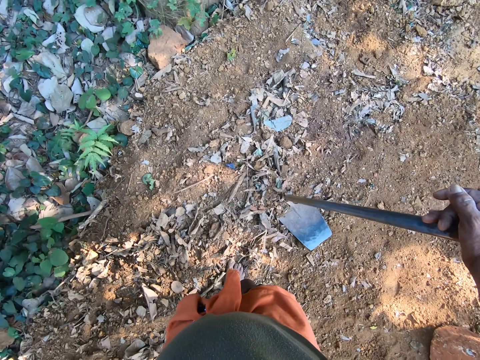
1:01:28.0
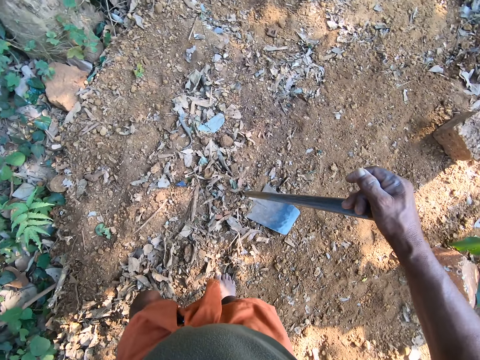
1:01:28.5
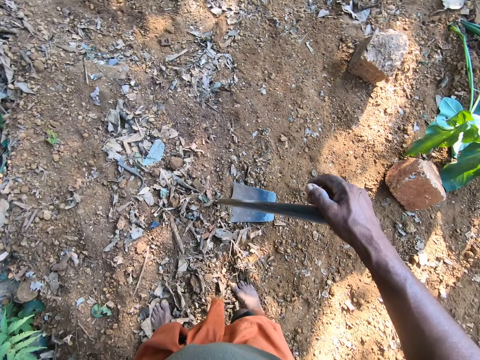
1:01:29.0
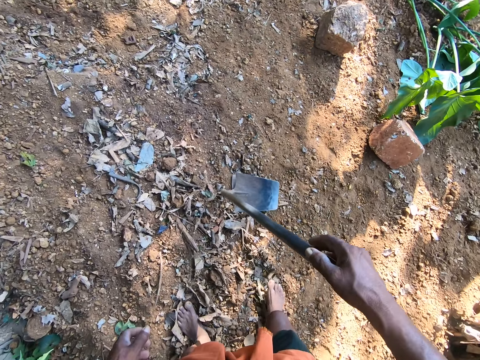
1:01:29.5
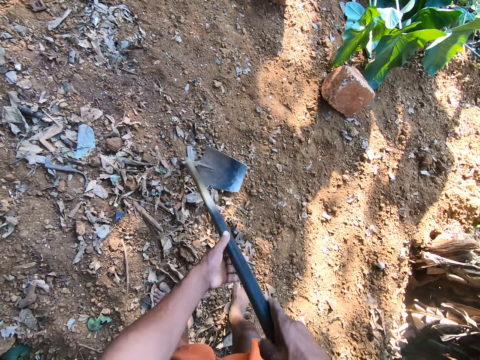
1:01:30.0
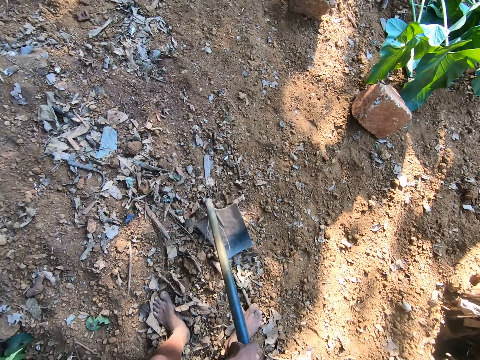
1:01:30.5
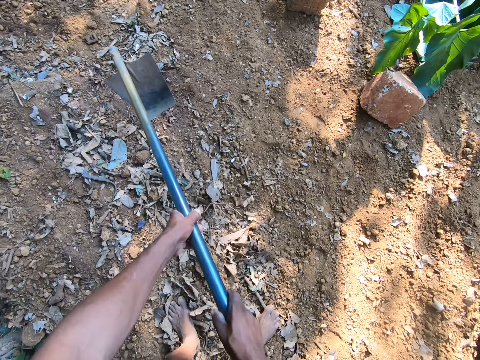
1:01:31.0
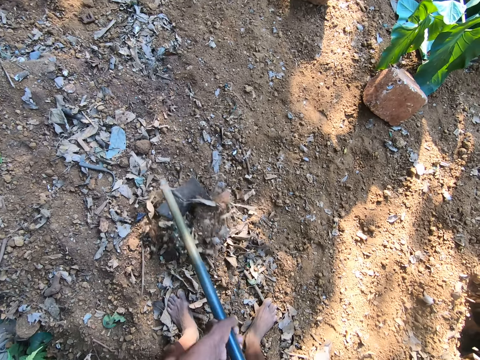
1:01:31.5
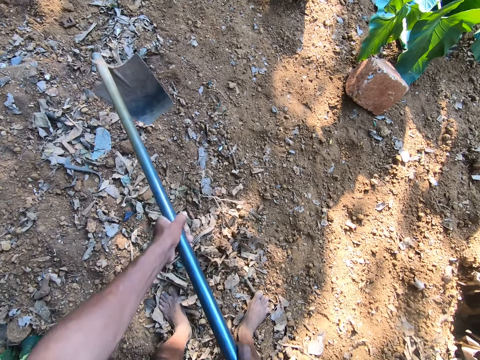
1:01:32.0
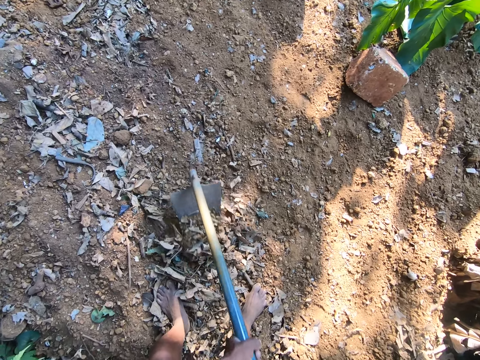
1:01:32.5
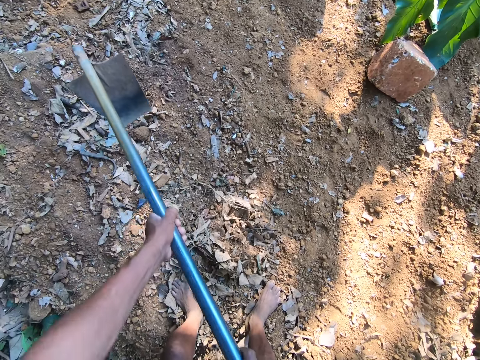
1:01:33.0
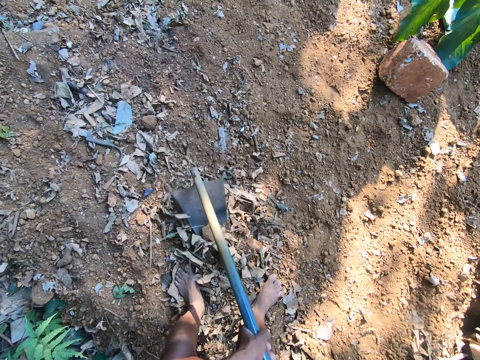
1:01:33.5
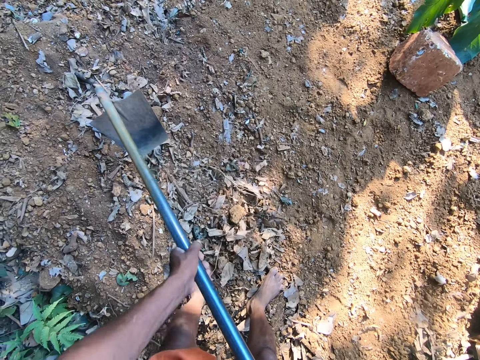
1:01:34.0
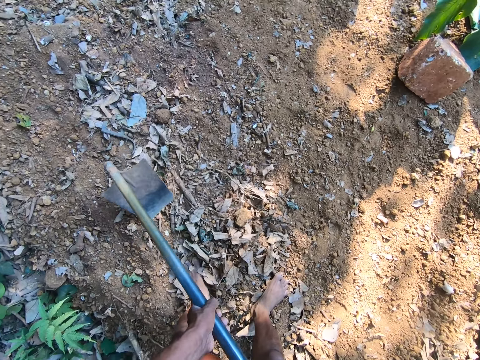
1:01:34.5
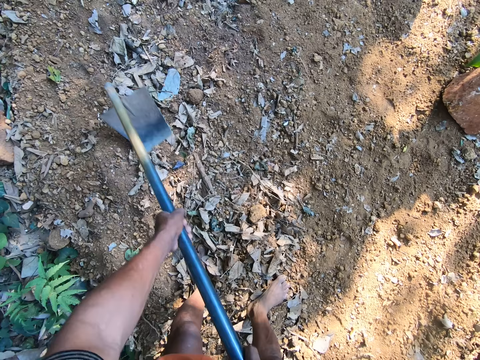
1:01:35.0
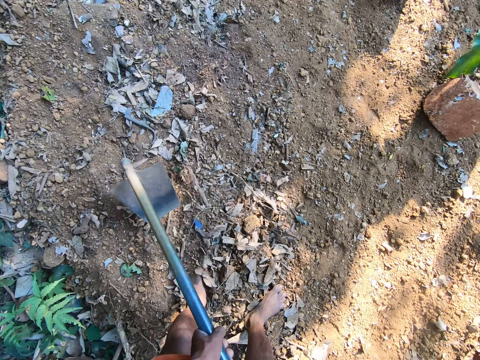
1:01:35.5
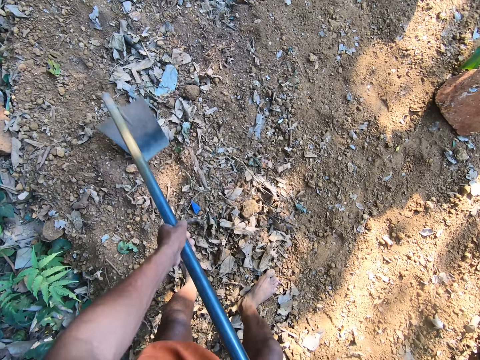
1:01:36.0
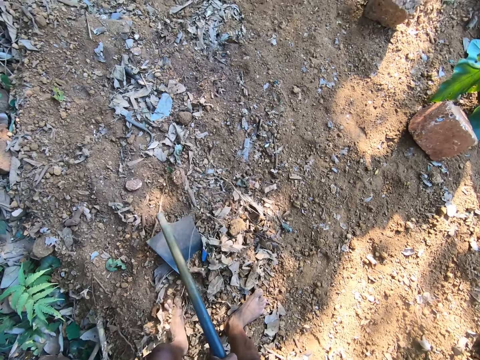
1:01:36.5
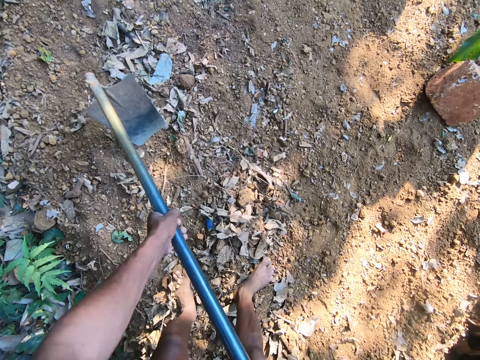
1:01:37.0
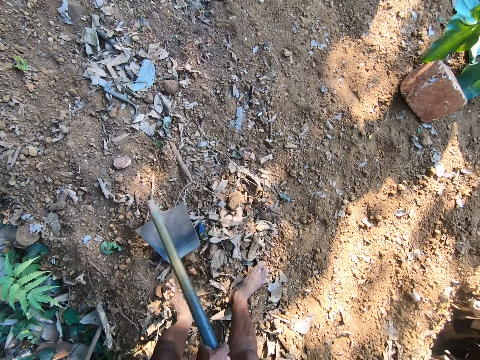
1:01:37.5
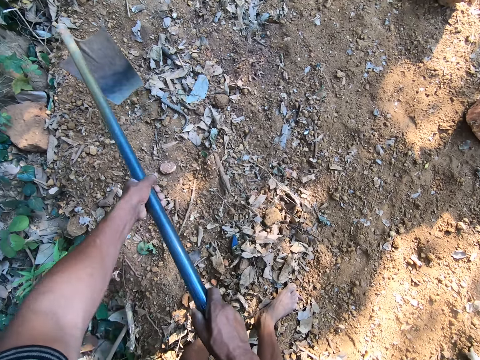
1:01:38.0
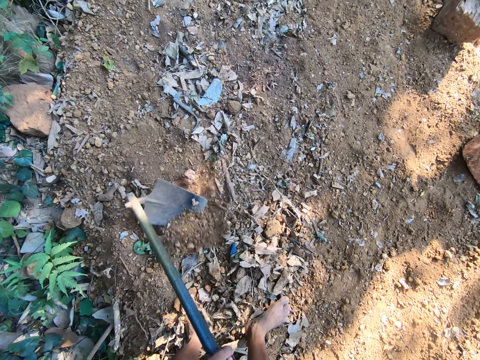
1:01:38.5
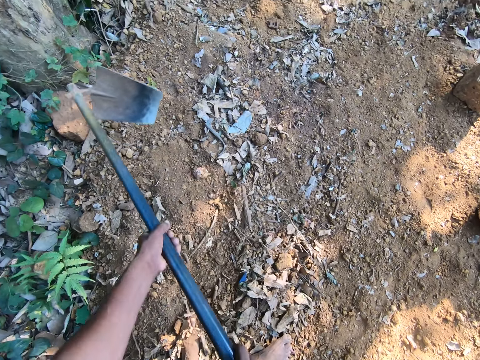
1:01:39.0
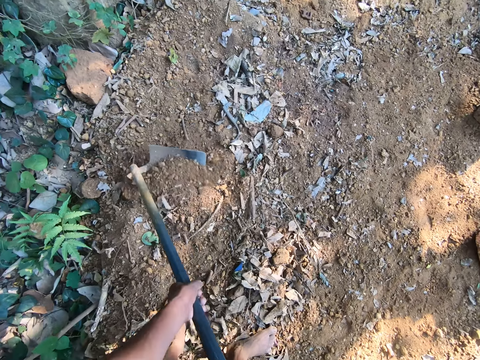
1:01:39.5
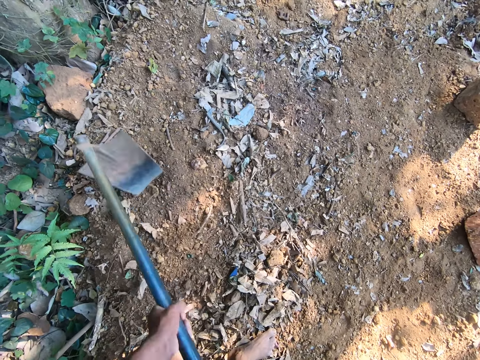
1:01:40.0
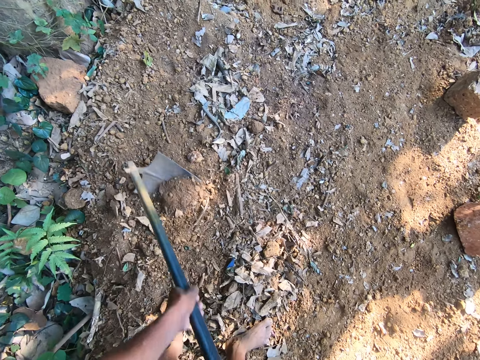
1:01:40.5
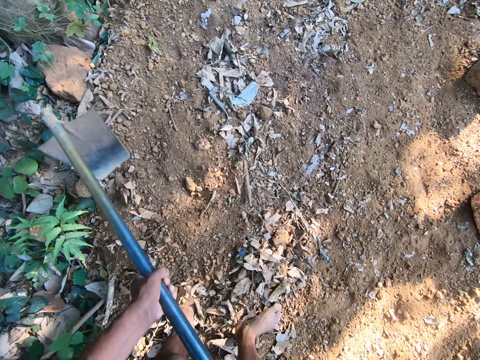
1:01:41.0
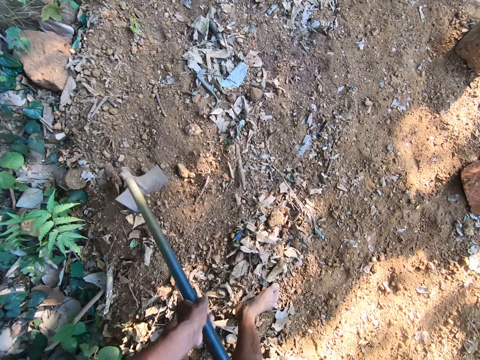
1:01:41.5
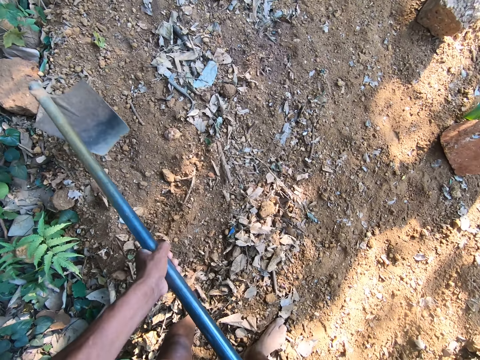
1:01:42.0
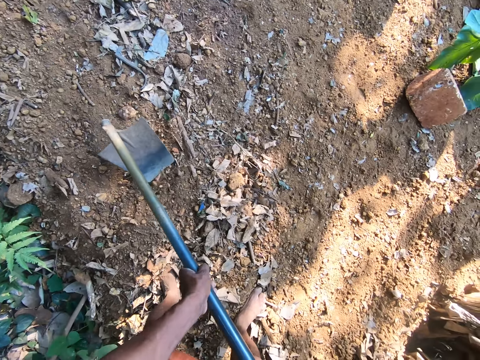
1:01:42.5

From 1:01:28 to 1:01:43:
The camera wearer walks around. He holds the hoe with both hands. He gathers debris on the ground with the hoe in his hands. He digs.

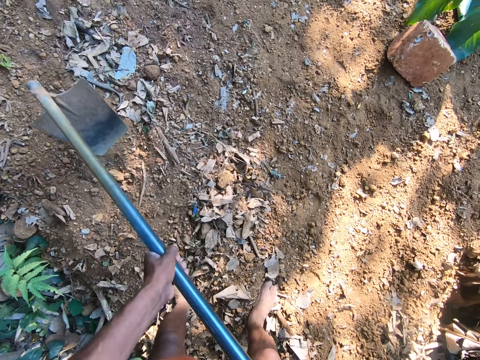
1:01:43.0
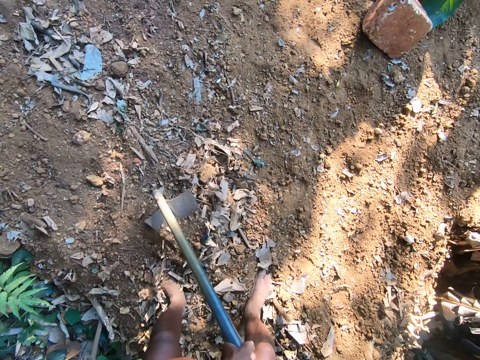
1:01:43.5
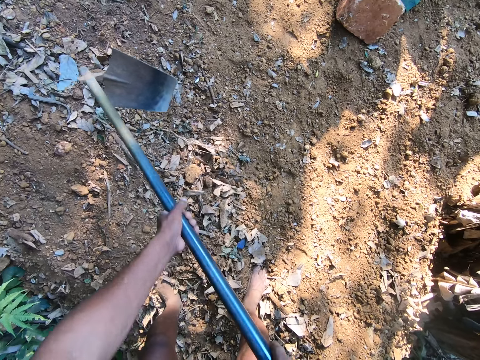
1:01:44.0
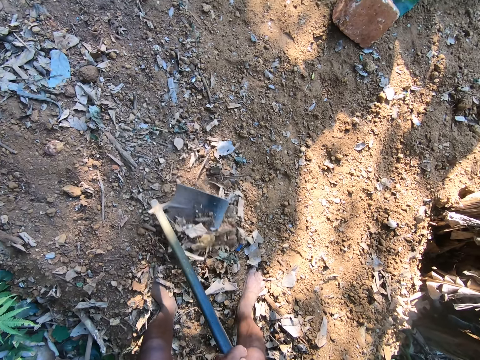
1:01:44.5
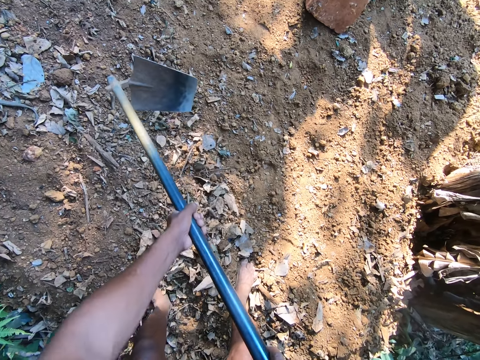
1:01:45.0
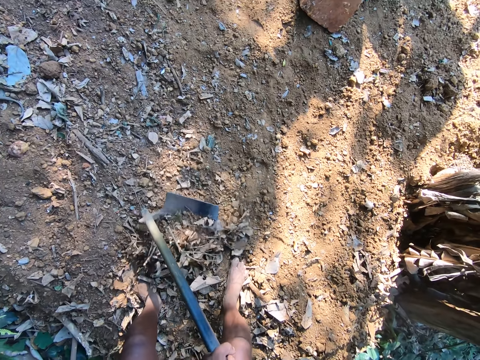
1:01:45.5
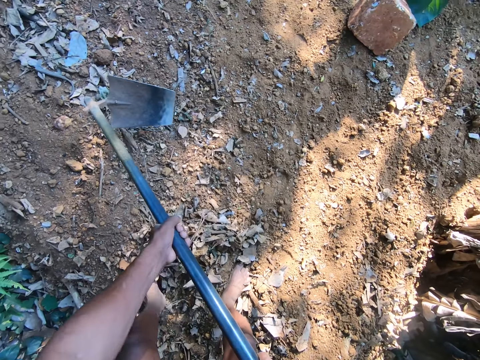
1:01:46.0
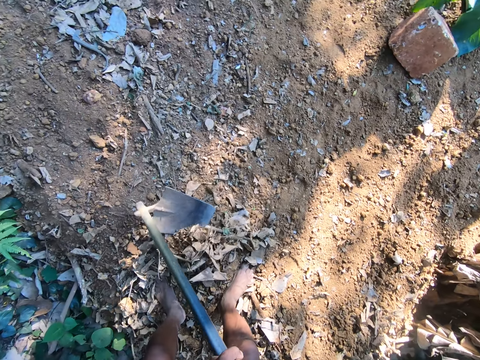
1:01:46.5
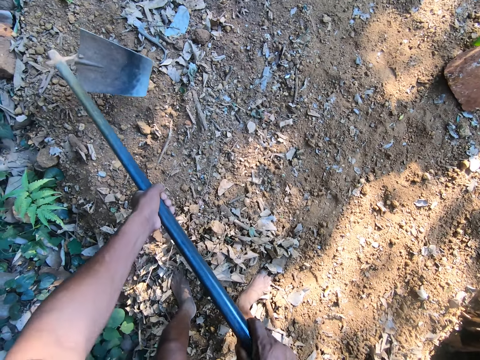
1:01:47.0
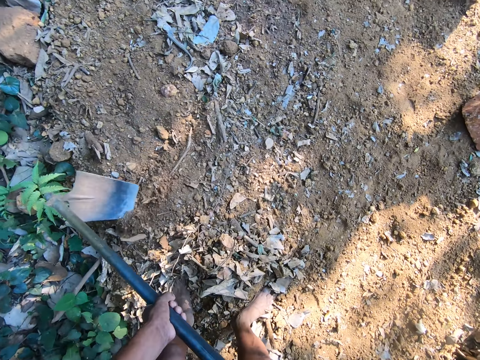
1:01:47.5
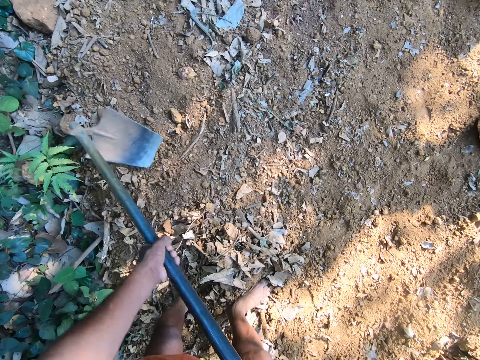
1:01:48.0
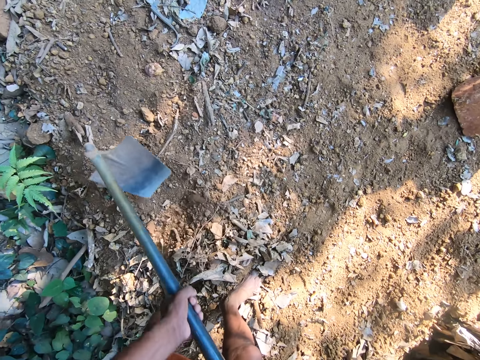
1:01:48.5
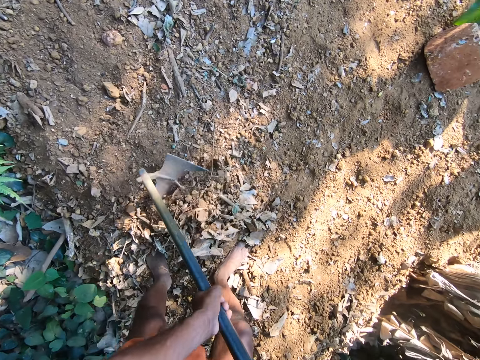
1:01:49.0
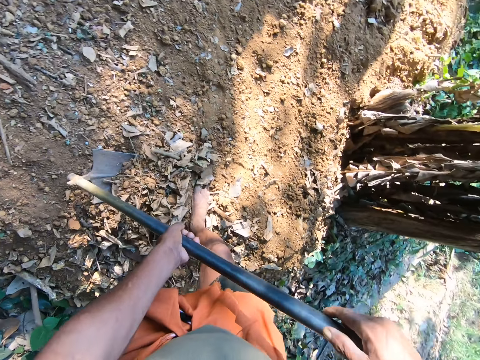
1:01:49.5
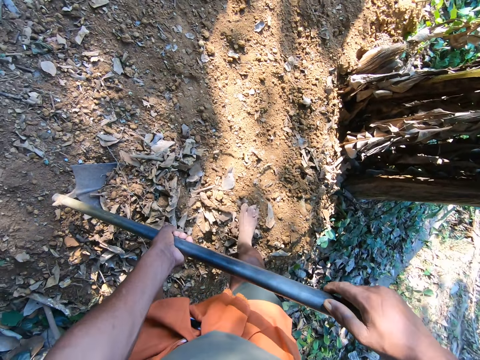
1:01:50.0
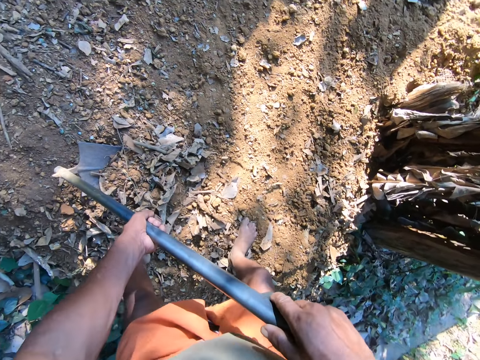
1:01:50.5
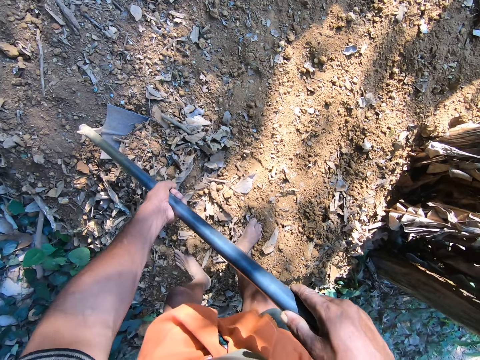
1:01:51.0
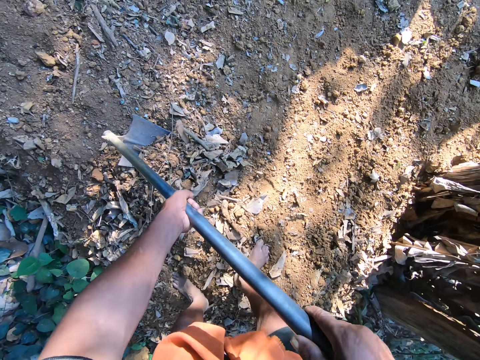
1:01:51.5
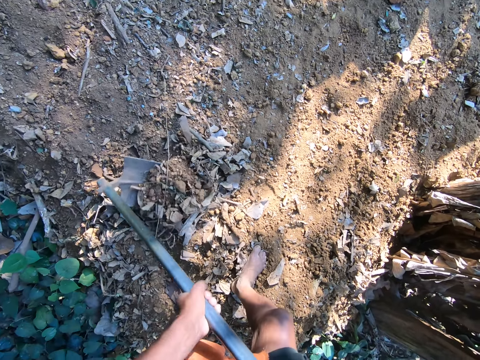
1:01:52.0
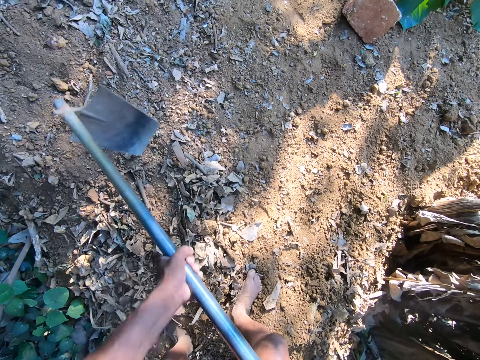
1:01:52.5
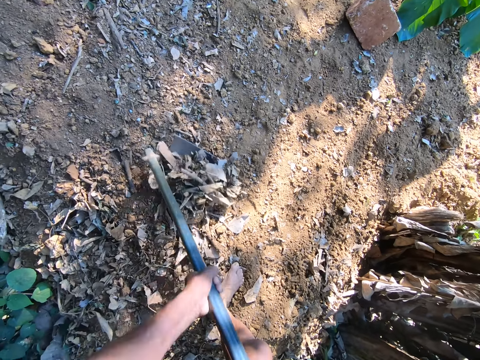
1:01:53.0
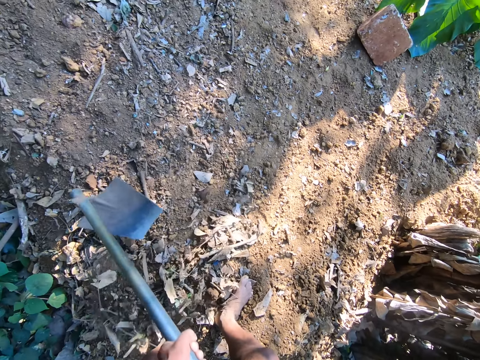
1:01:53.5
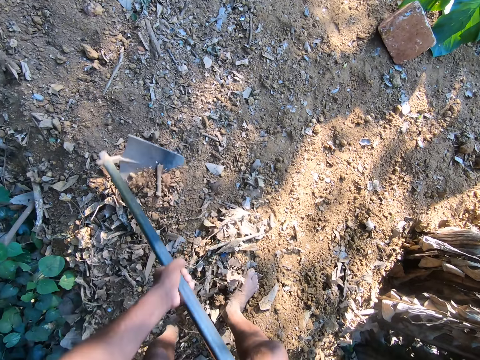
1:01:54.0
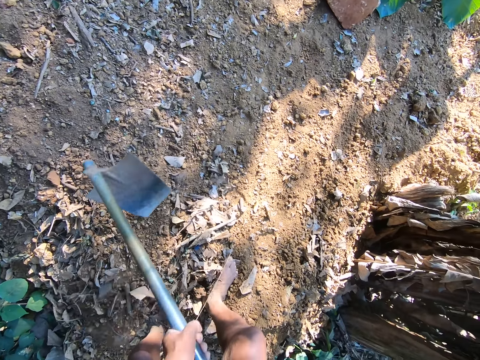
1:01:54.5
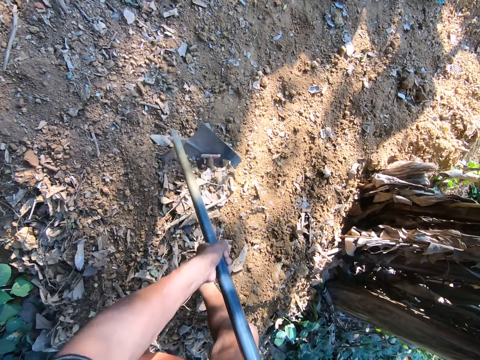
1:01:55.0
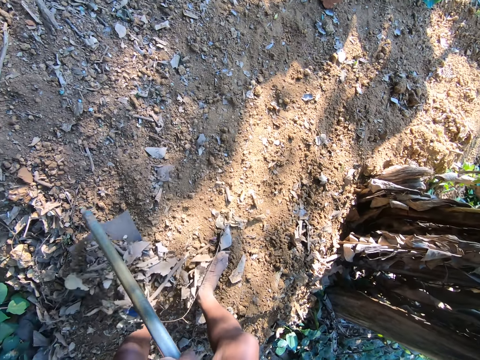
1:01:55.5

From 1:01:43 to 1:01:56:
The camera wearer holds the hoe on the ground in an upright position with both hands. He looks around. He gathers debris on the ground with the hoe in his hands.
